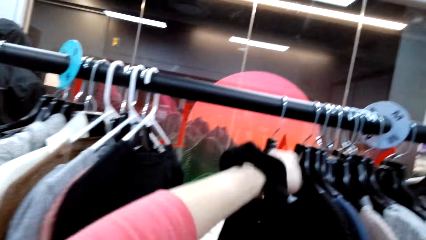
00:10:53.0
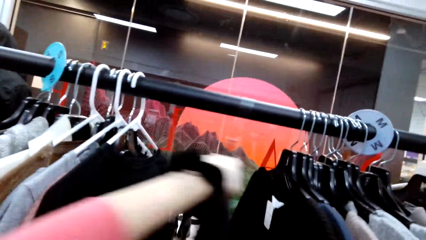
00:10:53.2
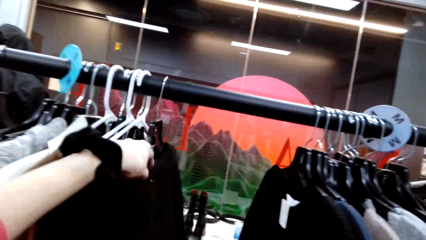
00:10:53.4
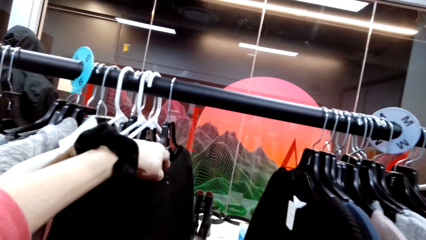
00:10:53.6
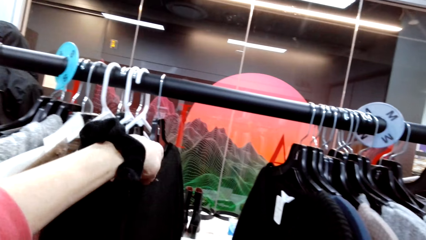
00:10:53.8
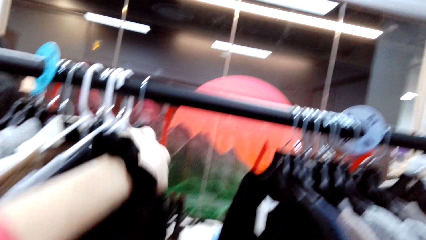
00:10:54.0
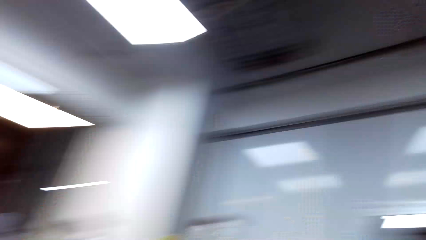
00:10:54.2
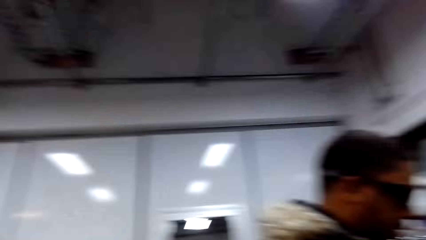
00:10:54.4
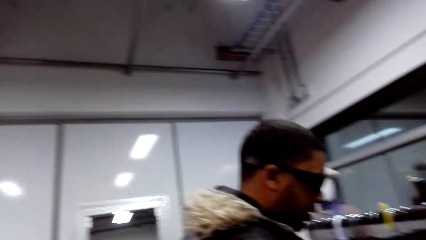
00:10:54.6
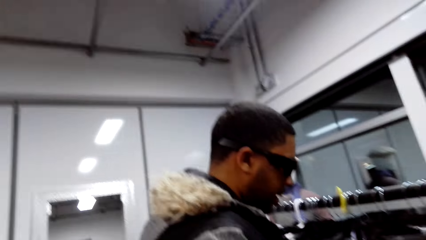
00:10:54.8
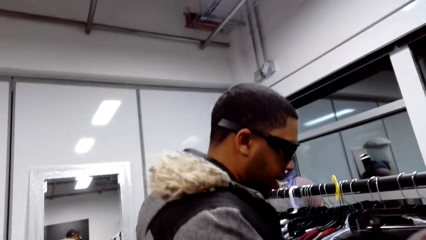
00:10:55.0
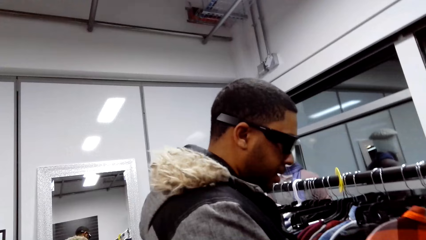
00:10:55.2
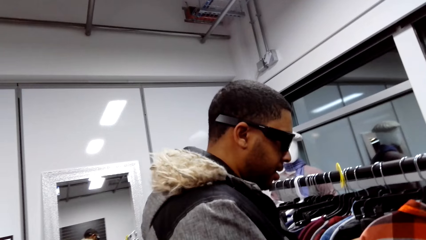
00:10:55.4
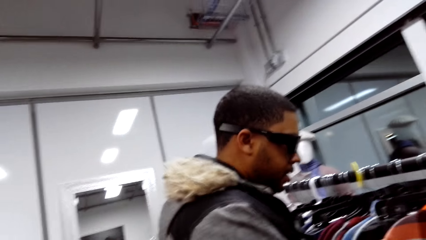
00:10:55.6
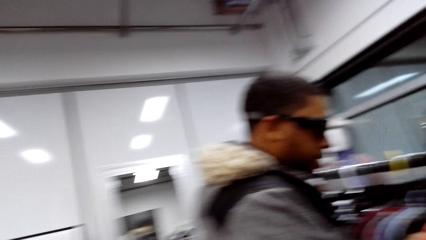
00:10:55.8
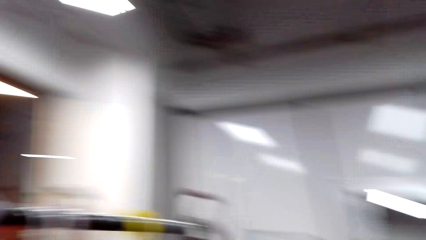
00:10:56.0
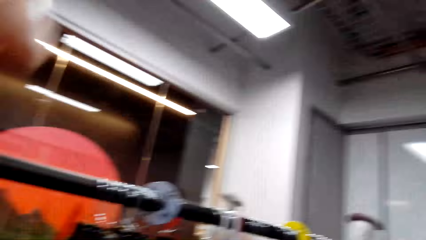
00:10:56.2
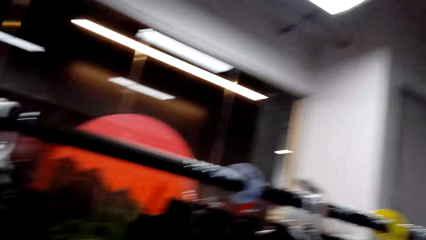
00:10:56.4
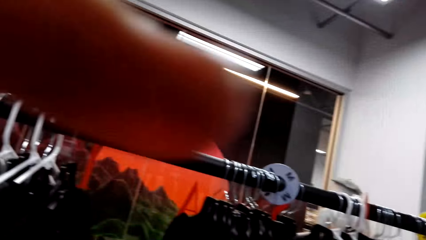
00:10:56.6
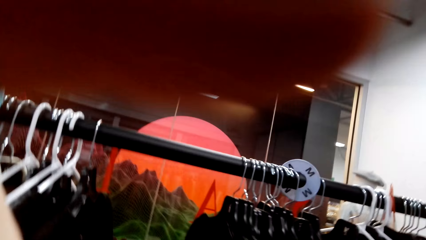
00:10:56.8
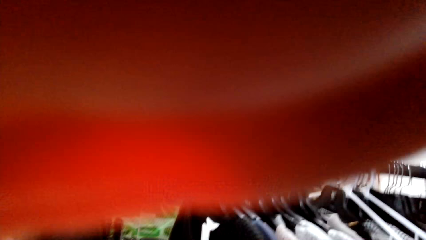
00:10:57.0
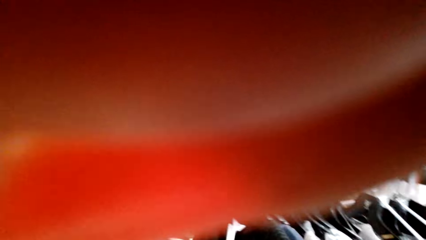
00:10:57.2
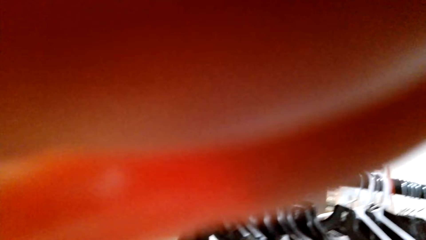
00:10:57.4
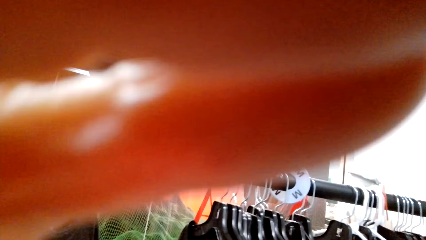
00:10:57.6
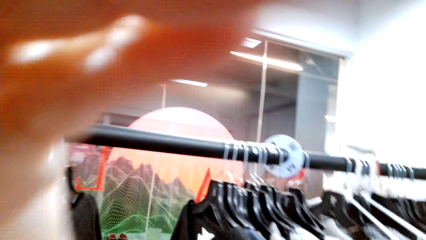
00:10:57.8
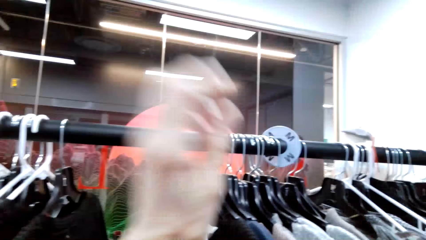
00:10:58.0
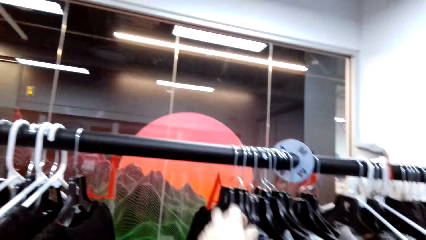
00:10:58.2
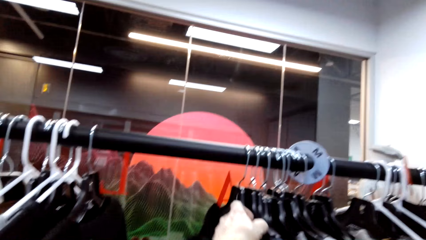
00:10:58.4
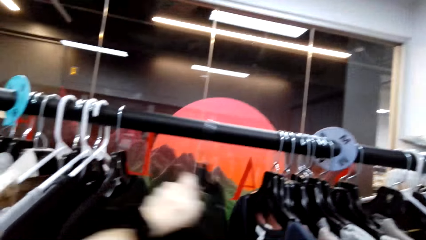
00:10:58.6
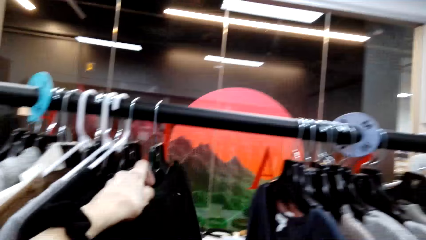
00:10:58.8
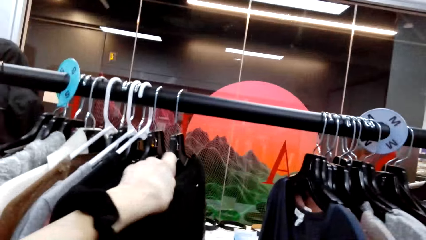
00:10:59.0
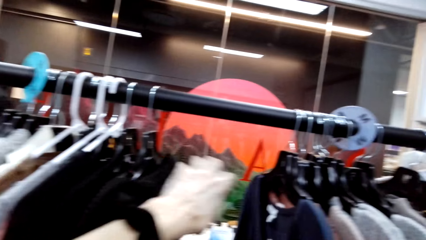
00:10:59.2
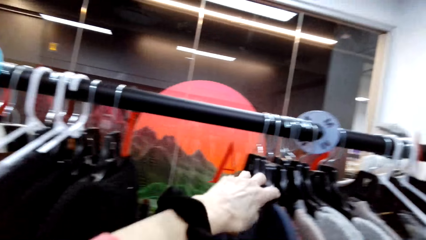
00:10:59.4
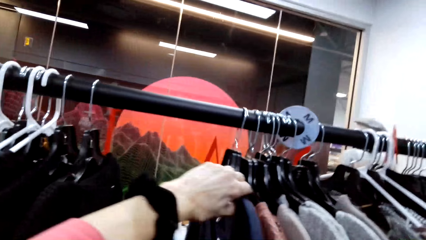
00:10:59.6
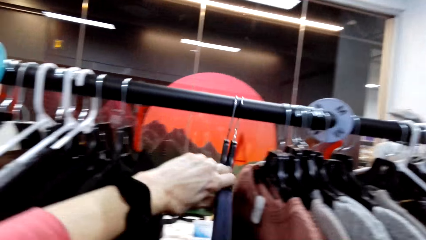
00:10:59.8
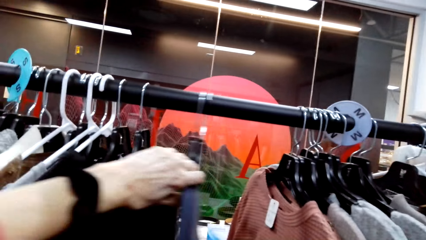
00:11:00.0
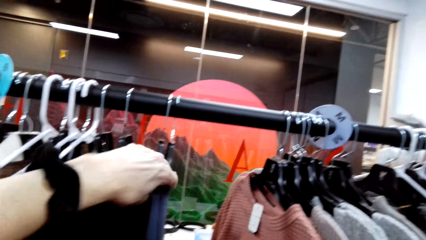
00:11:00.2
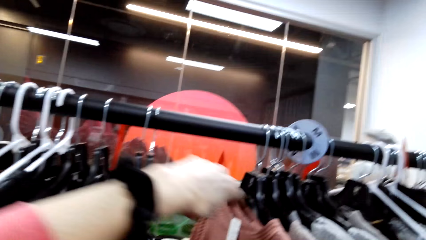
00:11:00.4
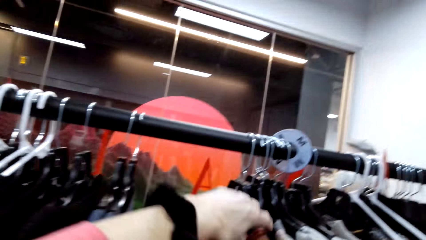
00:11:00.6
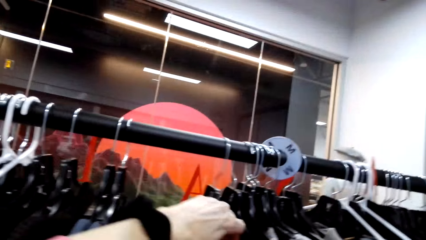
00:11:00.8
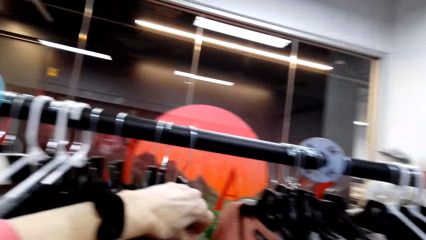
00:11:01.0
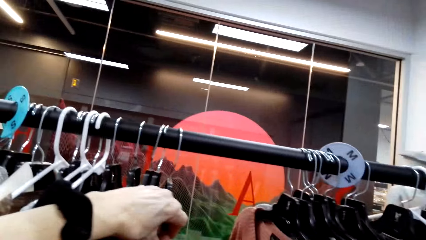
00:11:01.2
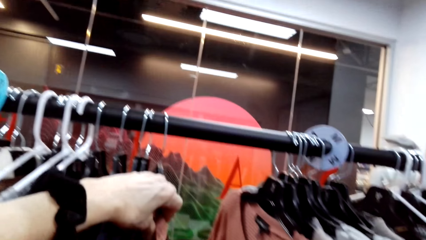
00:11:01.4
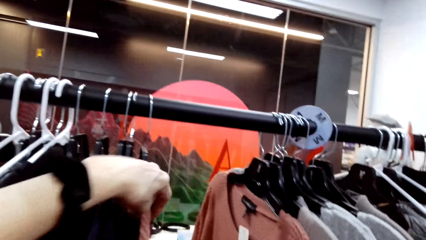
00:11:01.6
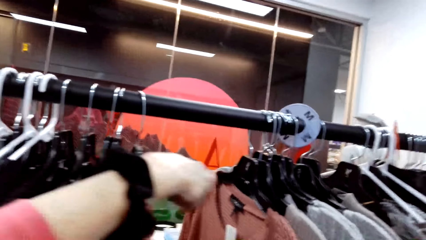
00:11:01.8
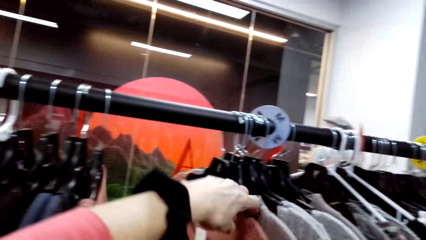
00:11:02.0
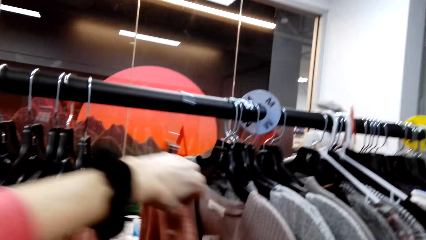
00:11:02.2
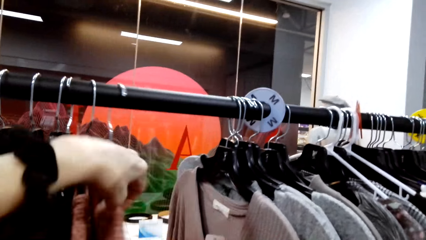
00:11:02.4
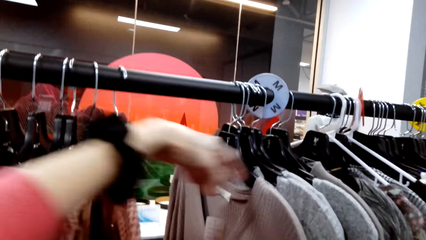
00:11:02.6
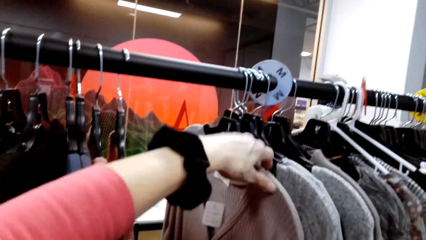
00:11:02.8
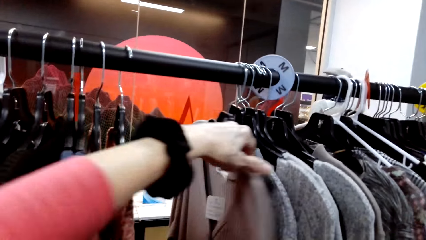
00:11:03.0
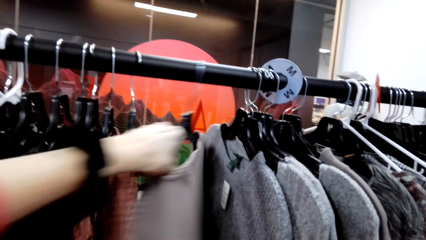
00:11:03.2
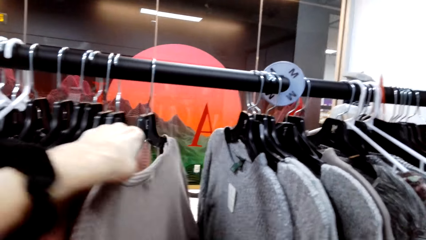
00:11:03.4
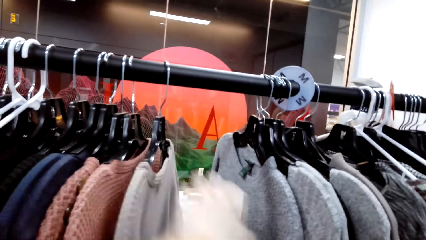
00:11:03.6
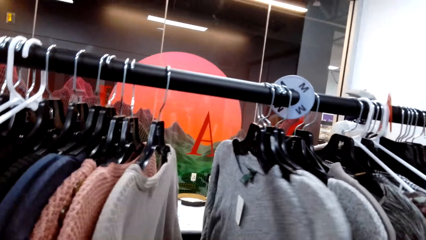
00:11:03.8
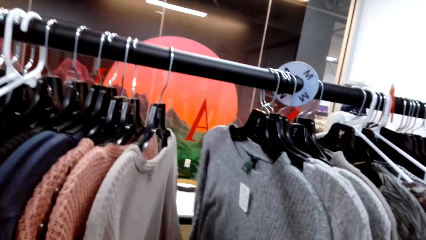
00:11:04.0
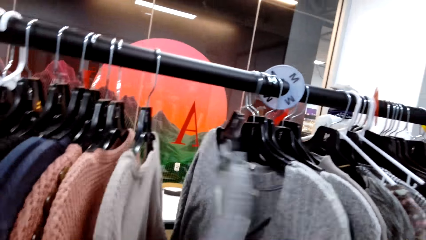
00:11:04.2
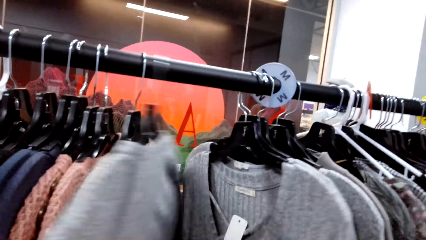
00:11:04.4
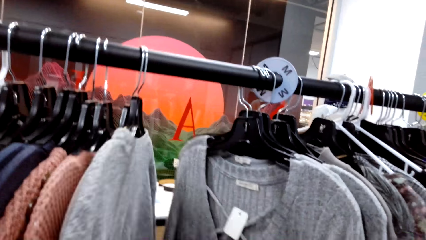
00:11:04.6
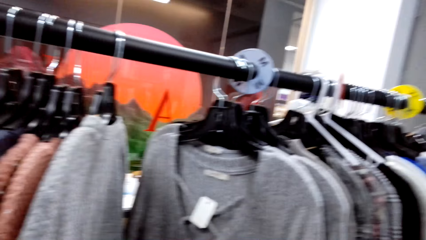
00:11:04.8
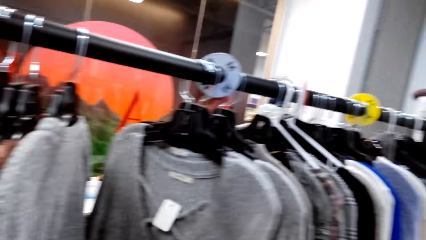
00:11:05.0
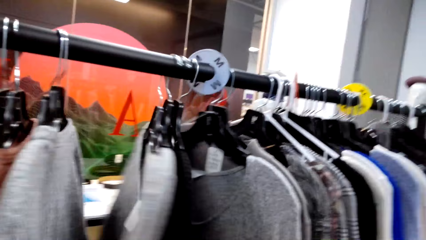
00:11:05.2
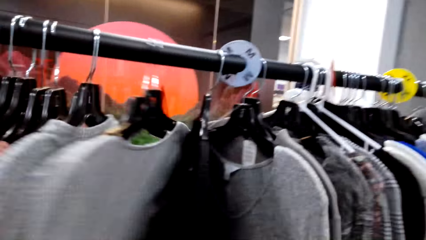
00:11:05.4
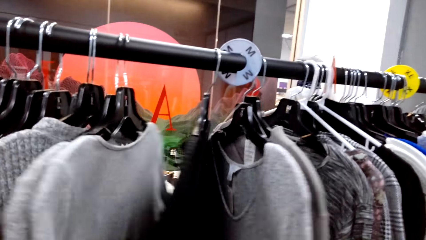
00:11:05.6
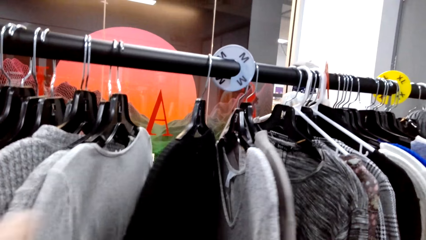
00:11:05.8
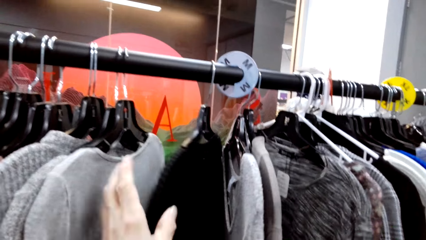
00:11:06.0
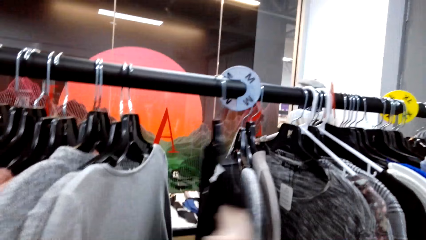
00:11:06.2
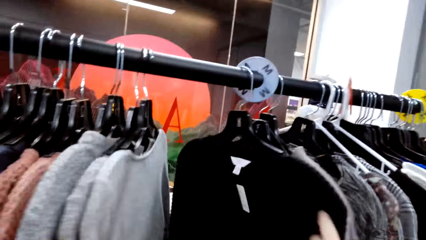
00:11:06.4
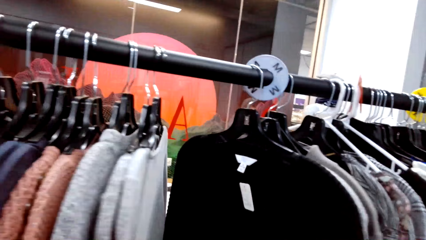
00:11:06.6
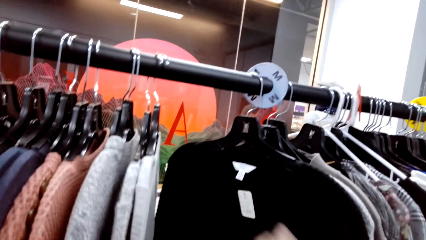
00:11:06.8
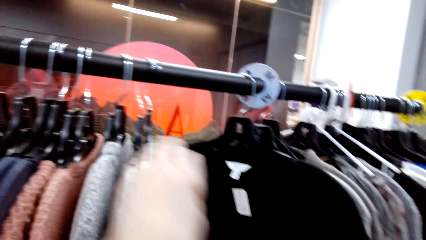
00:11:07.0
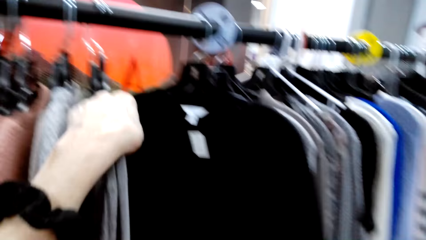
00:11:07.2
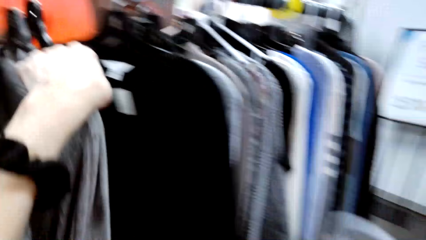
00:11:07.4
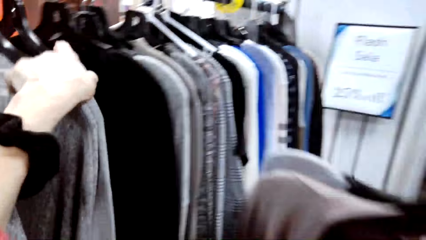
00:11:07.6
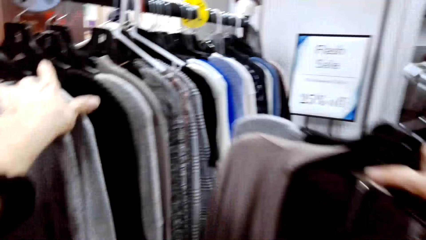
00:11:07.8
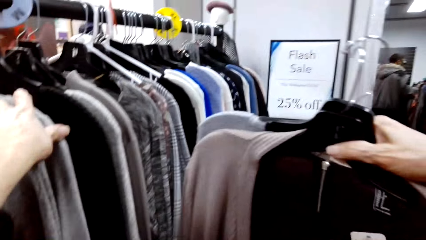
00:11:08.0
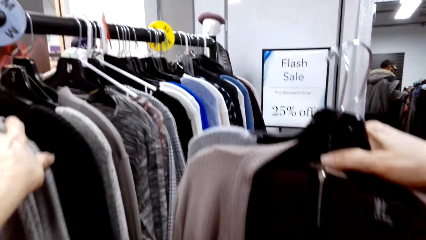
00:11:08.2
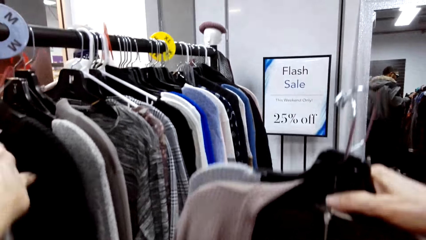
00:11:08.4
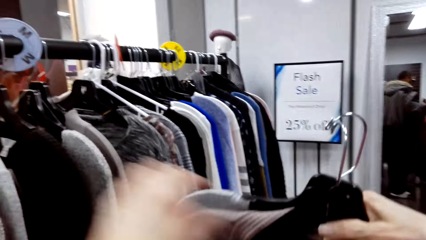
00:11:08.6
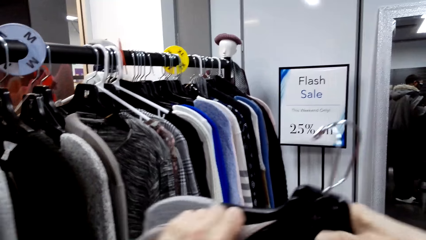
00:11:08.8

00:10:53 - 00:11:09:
The camera wearer talks to a person. He adjusts the camera. He looks at the clothes. He holds clothes on the hangers with his right hand.
